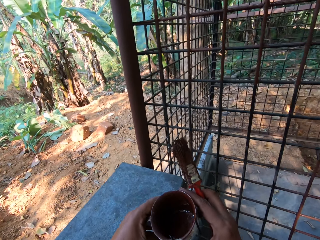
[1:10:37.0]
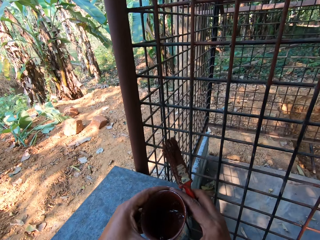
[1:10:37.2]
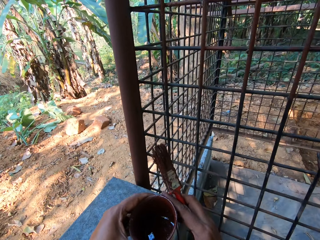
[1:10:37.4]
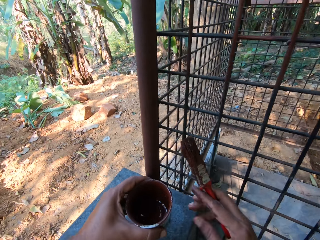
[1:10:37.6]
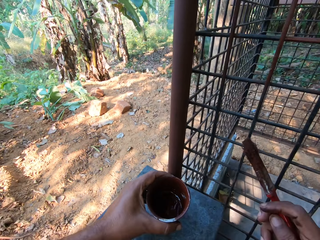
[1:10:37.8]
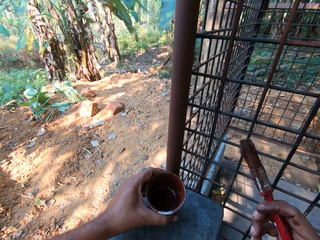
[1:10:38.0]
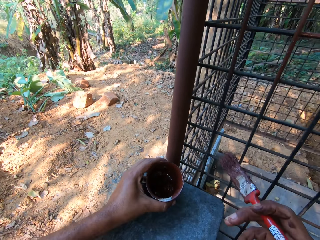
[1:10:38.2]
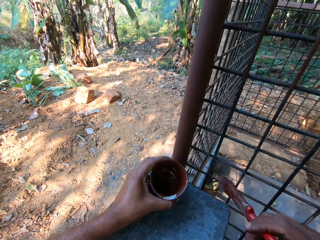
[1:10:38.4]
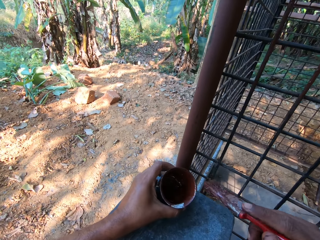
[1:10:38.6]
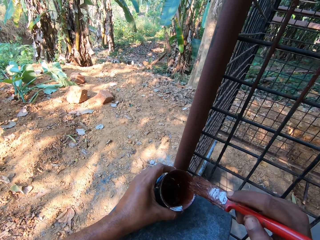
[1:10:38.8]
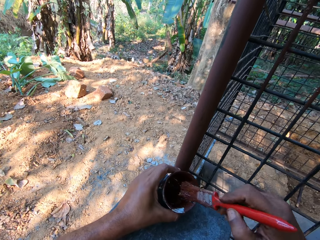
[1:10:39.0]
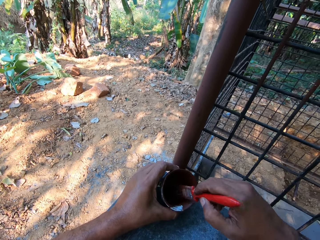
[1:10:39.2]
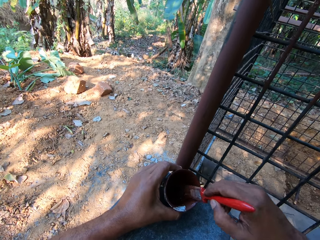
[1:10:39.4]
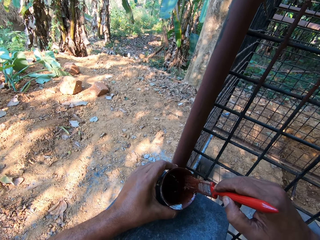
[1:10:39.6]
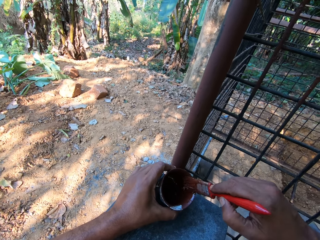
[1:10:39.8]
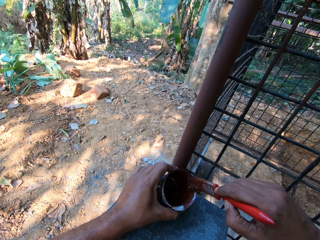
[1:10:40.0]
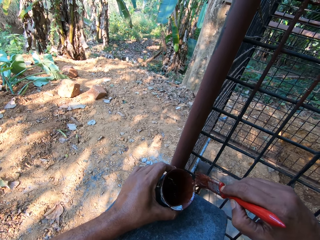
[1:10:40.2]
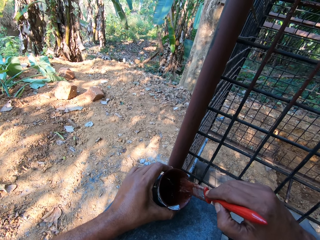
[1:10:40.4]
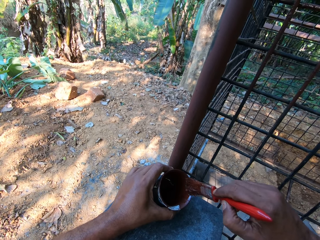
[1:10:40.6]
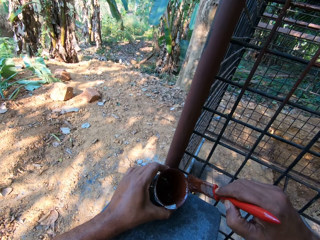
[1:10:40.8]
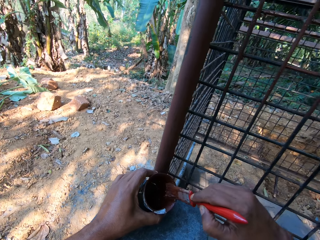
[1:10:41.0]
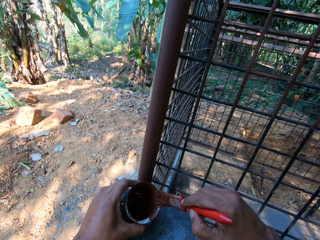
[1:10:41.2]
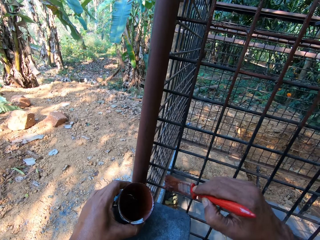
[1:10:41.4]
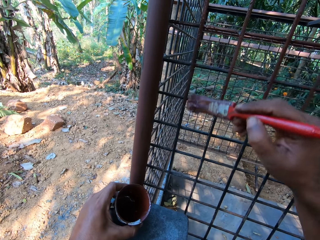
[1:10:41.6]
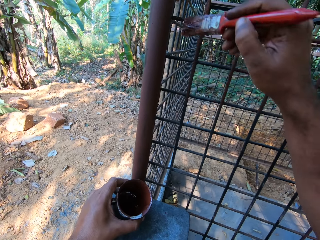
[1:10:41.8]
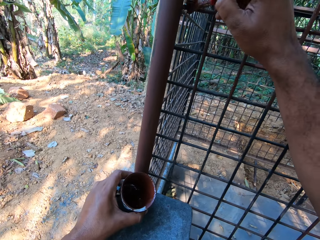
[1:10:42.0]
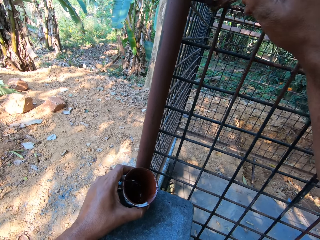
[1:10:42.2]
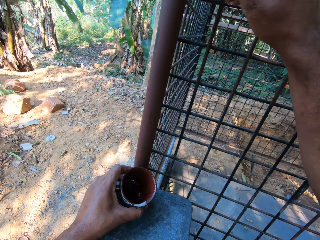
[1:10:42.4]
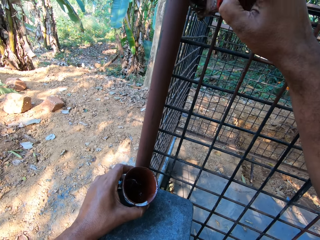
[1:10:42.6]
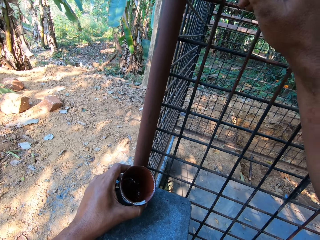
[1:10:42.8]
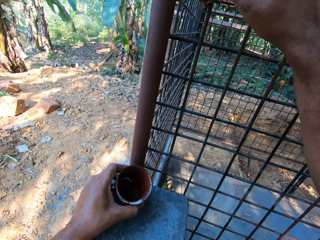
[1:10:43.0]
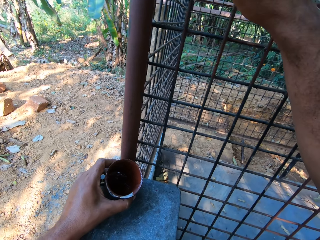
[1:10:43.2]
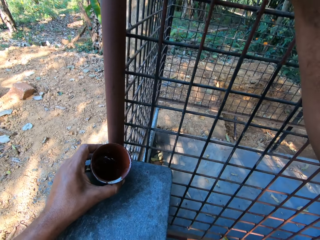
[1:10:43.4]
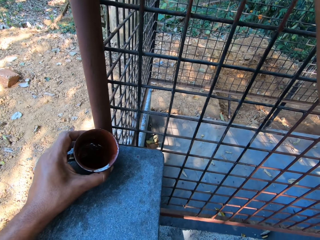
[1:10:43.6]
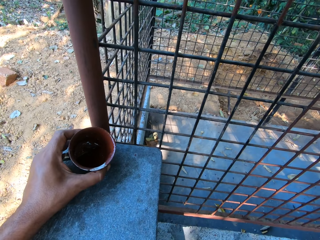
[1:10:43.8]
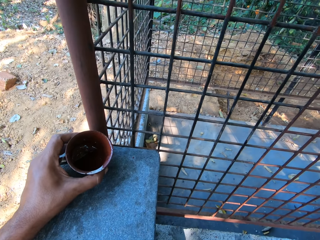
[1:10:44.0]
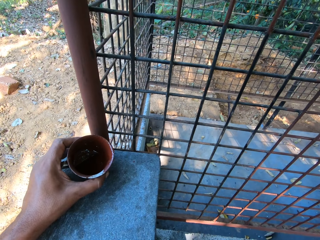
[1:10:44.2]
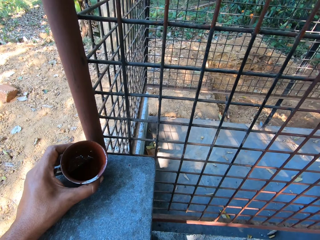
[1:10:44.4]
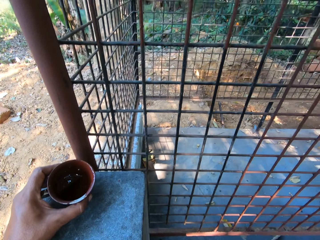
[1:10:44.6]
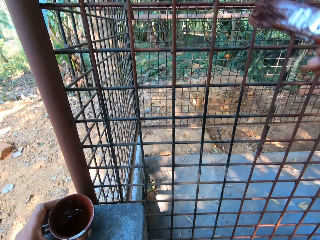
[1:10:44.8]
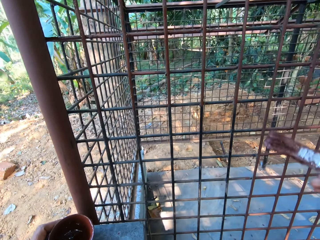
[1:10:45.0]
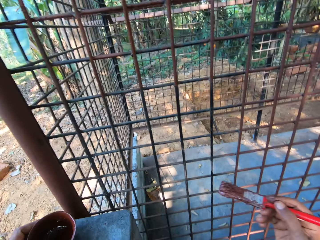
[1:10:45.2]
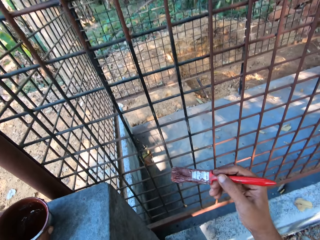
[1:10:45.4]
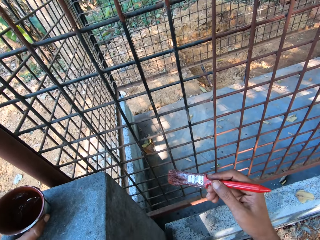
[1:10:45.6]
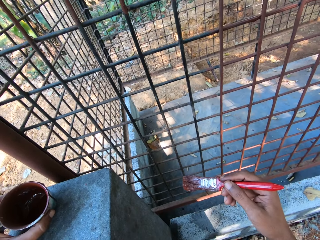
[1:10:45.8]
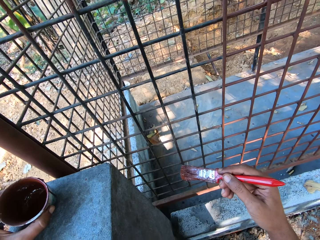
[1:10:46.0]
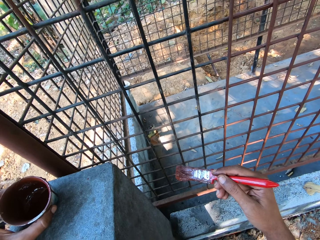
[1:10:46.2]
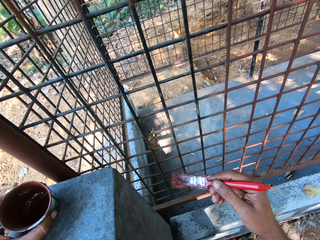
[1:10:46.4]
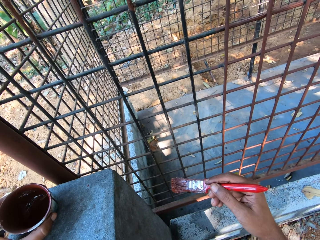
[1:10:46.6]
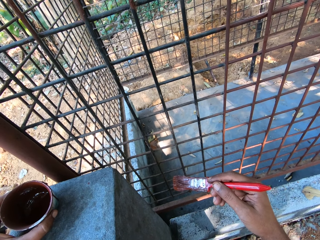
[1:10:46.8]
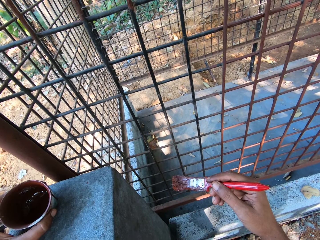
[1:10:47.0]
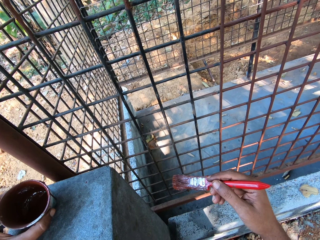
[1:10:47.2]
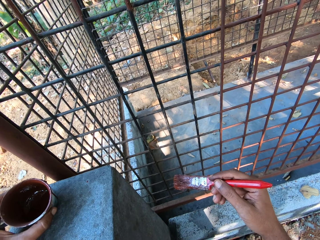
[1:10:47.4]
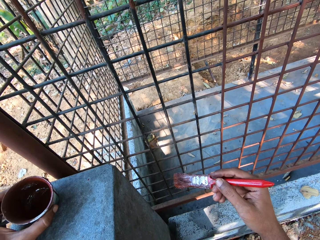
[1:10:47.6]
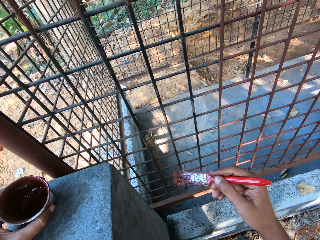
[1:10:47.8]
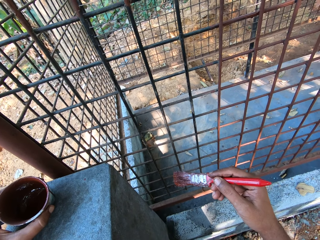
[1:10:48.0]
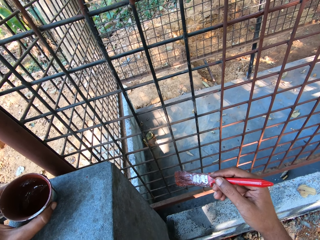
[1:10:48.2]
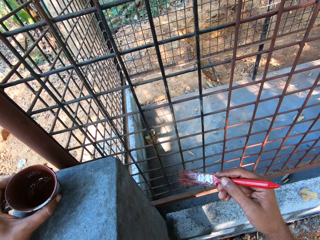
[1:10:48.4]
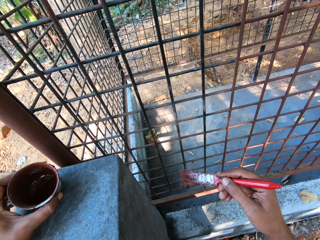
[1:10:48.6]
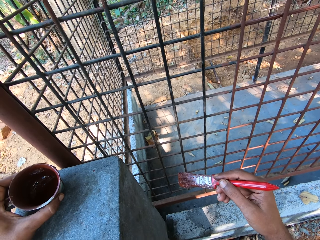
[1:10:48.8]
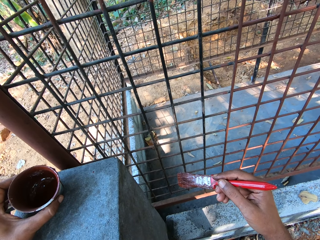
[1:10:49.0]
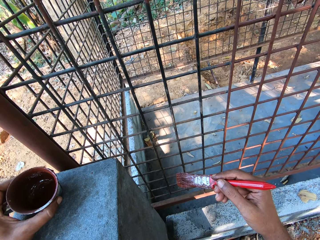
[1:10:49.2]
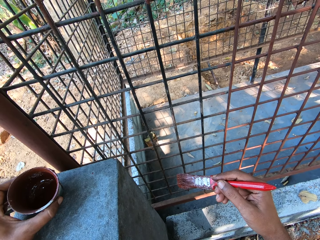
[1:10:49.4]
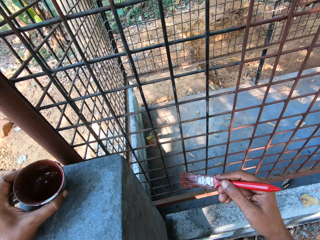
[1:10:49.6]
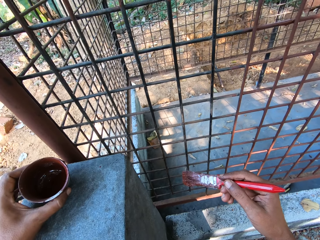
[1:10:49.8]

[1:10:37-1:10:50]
The camera wearer passes the container from his right hand to his left hand. He holds the paint can with his hands. He places the container in his left hand on the fence. He dips the paintbrush in his right hand into the paint in the container in his left hand. He rubs off some paint from the paintbrush in his right hand on the brim of the container. He paints the iron store with the paintbrush in his right hand. He stands on the ground.

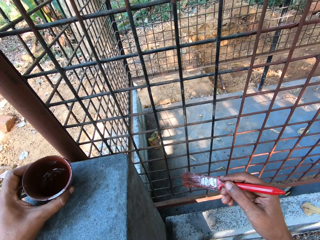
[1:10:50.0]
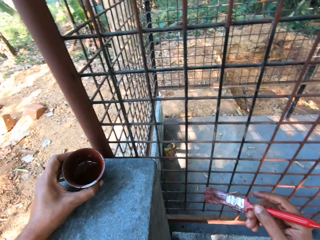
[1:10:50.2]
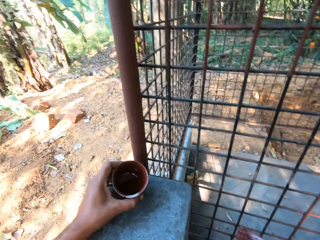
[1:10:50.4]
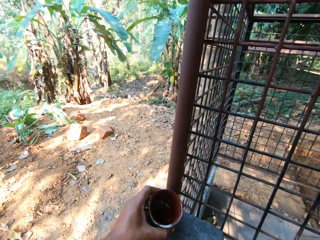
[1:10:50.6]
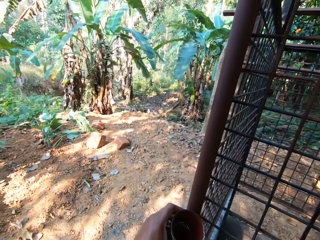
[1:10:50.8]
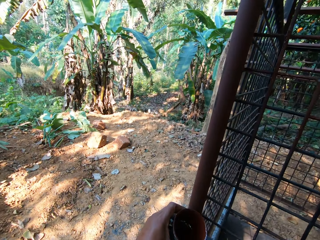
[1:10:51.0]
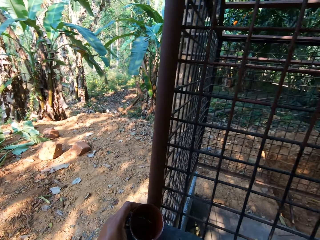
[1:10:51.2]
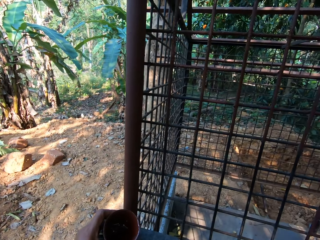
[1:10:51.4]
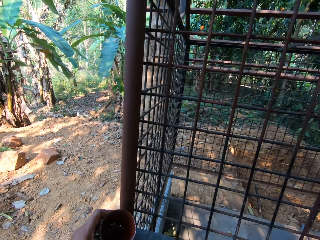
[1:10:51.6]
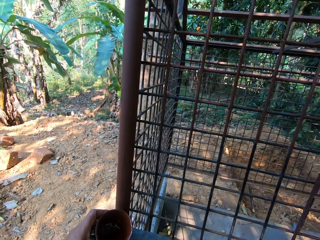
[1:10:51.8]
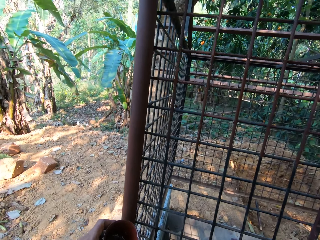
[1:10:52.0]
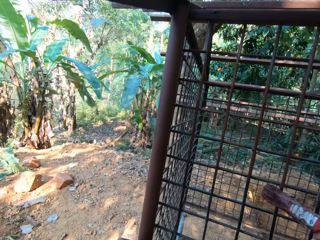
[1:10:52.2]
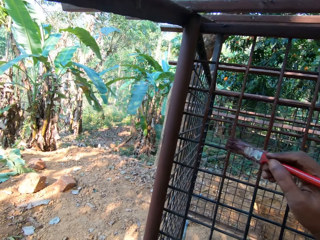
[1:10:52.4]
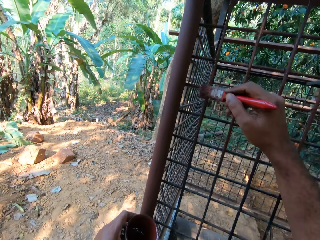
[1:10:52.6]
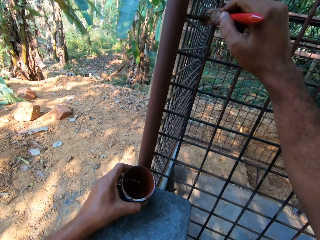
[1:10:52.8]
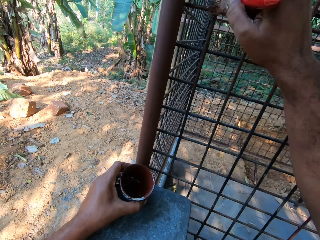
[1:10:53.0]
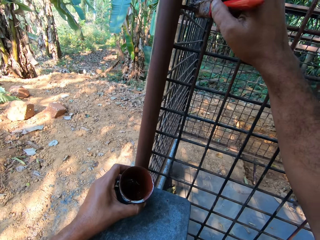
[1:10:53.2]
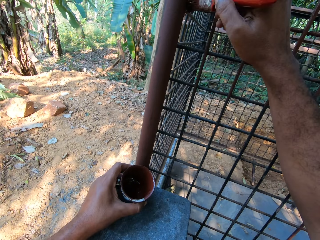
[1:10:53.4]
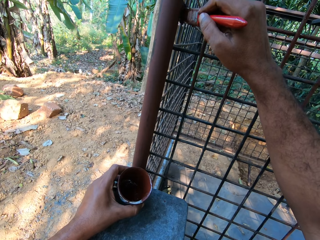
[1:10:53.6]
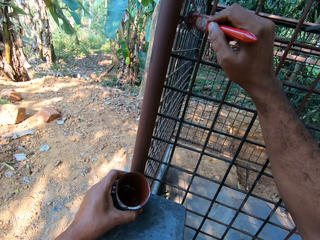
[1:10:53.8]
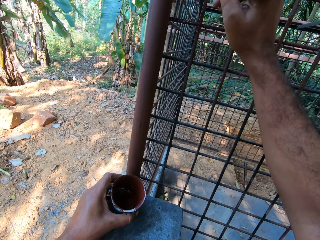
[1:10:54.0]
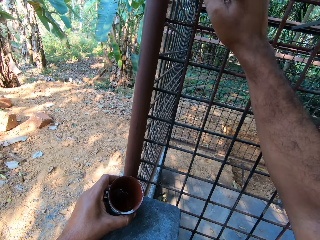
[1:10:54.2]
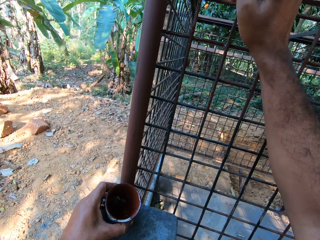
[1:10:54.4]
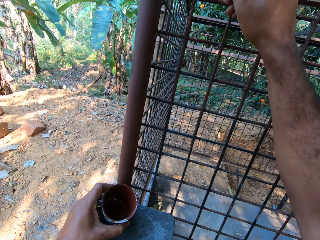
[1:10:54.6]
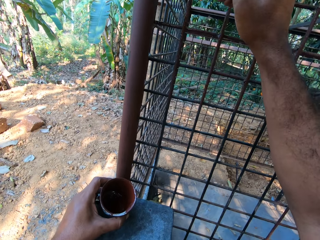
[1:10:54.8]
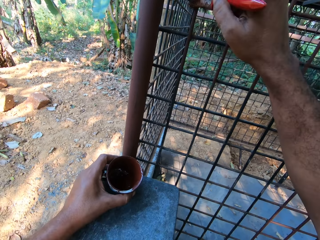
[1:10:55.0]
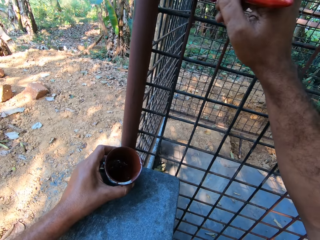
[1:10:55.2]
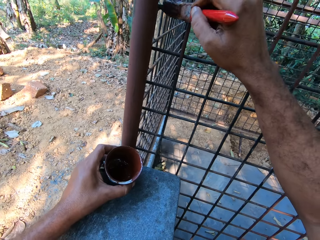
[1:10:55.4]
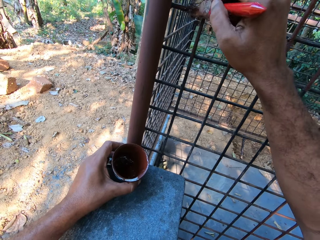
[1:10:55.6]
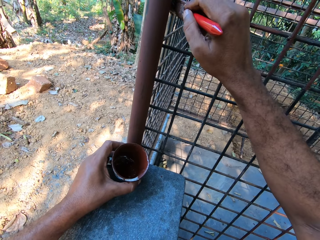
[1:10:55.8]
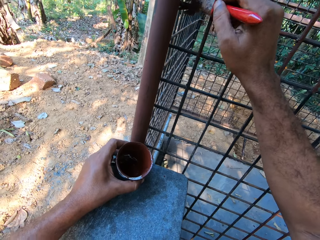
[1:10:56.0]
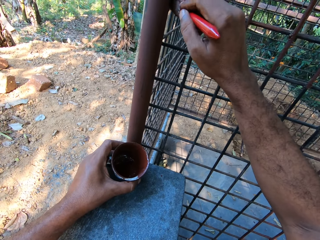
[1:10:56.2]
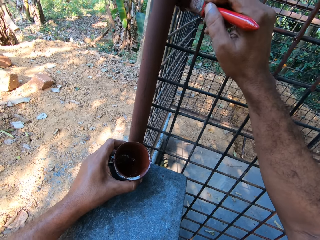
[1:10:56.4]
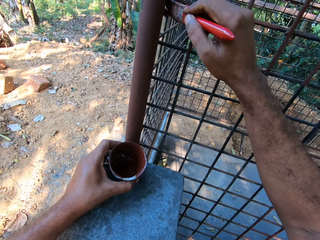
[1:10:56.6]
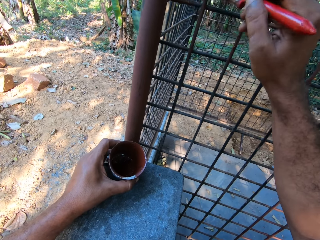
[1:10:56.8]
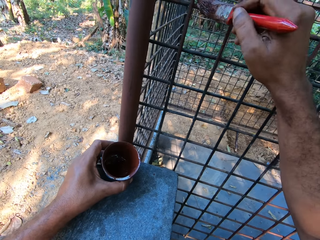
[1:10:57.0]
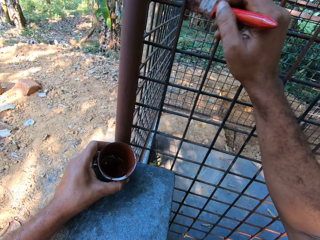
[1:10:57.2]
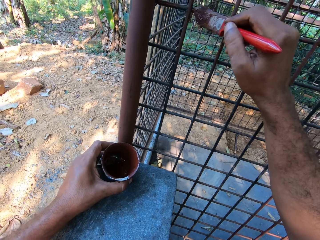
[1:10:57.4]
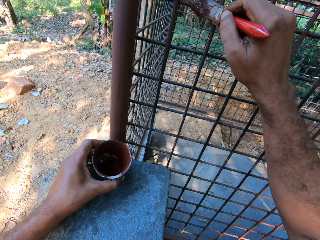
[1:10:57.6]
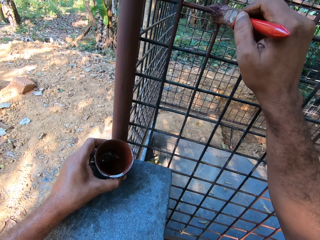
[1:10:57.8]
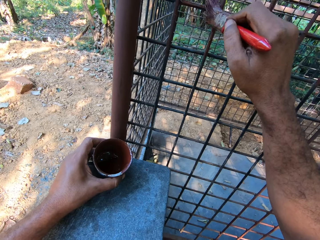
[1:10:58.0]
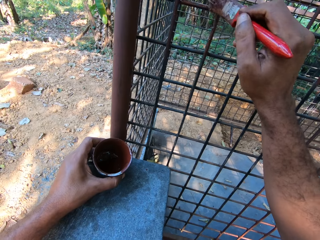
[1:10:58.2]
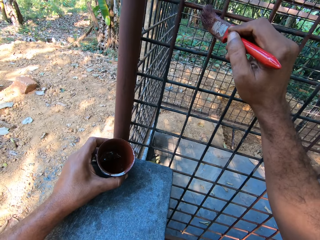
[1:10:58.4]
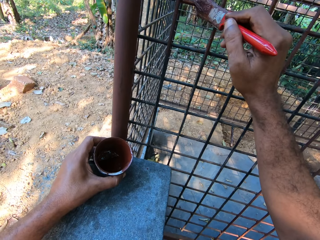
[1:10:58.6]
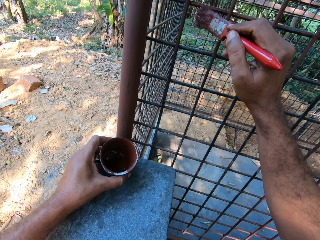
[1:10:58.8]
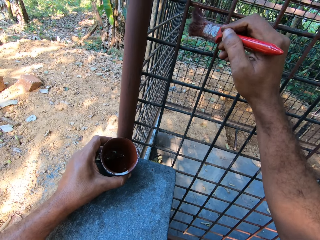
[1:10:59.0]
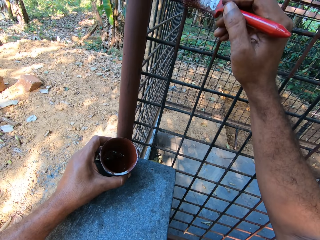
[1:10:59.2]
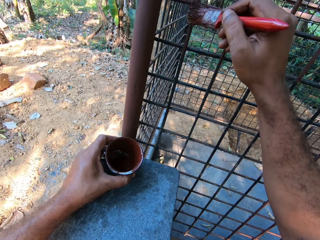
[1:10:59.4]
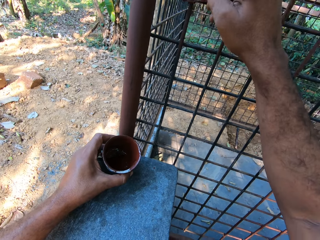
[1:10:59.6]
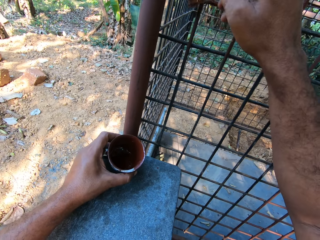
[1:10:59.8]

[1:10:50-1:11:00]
The camera wearer paints the iron store with the paintbrush in his right hand.
